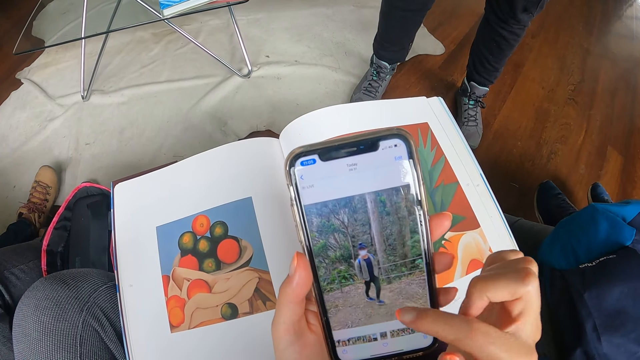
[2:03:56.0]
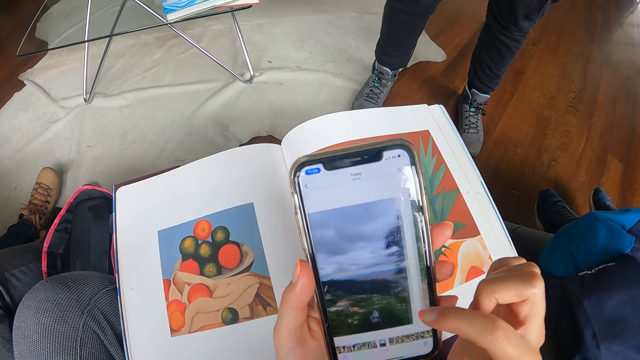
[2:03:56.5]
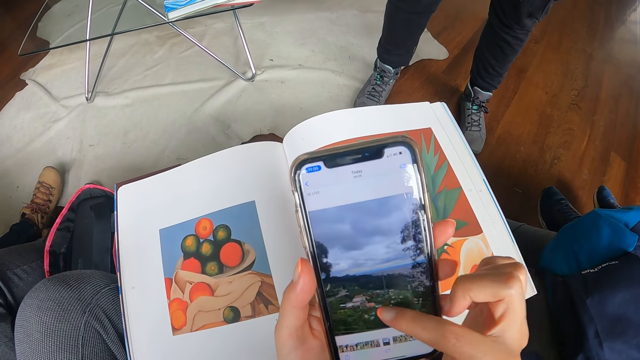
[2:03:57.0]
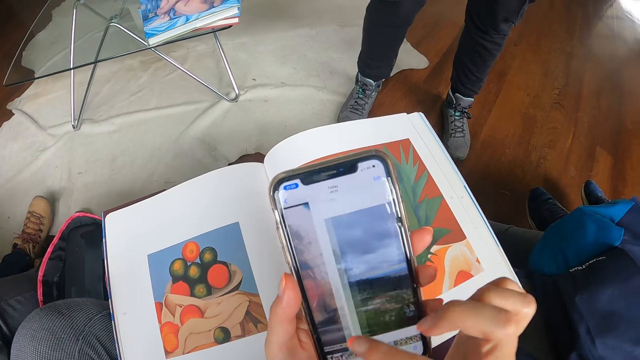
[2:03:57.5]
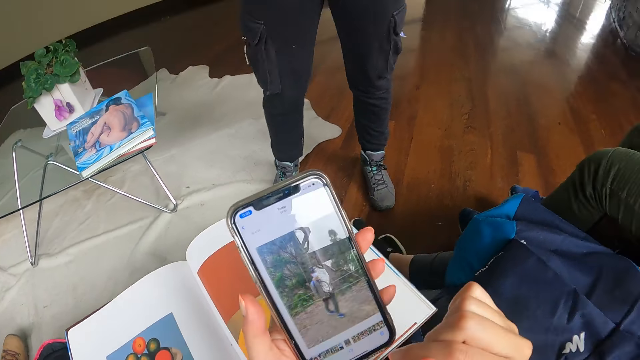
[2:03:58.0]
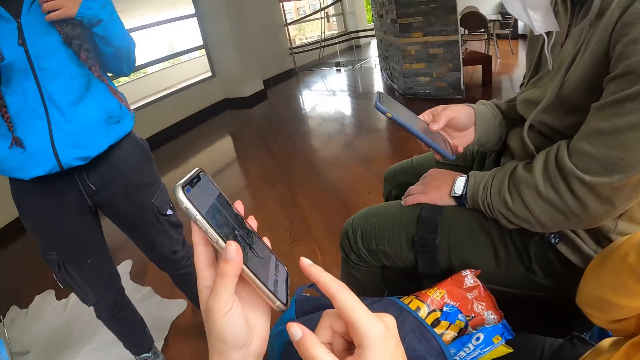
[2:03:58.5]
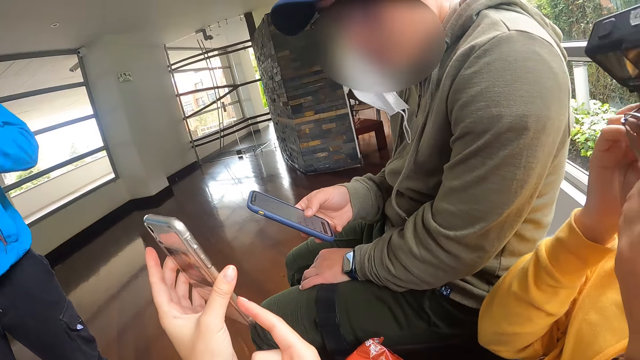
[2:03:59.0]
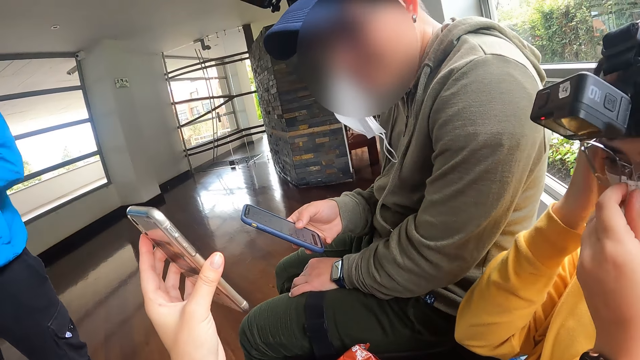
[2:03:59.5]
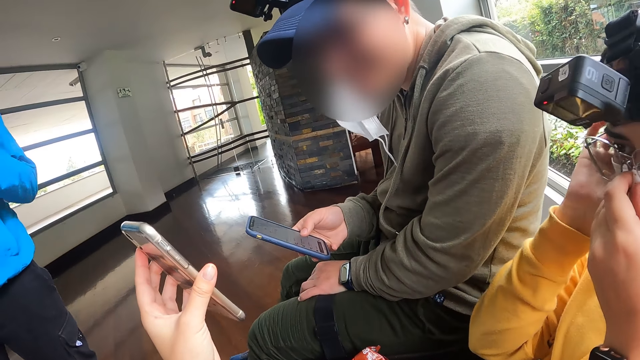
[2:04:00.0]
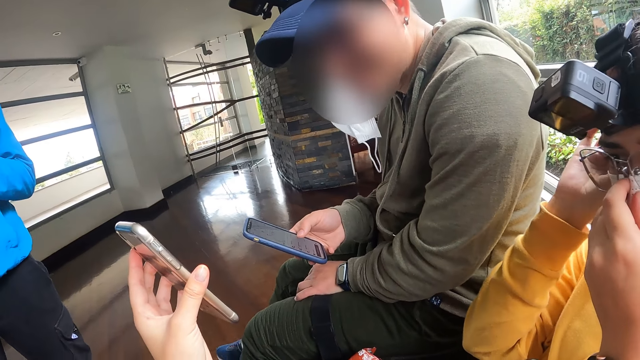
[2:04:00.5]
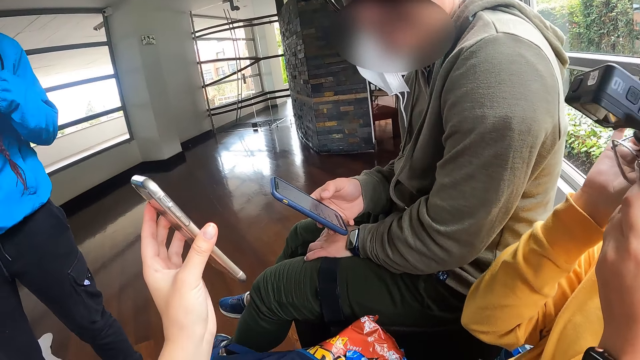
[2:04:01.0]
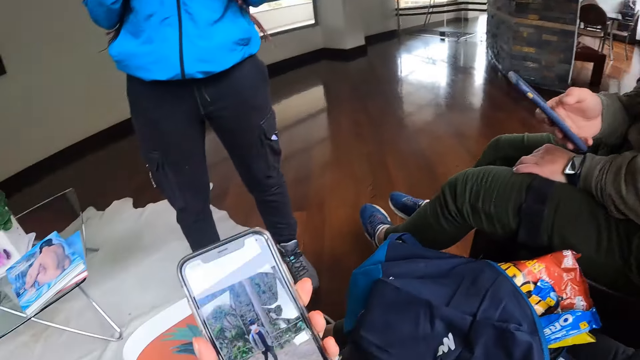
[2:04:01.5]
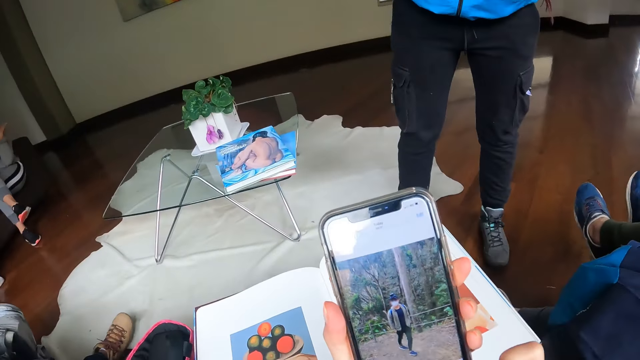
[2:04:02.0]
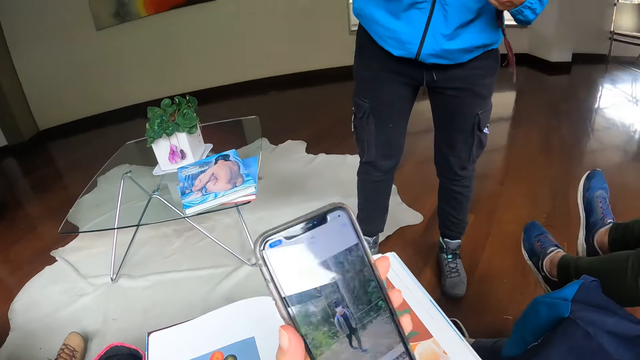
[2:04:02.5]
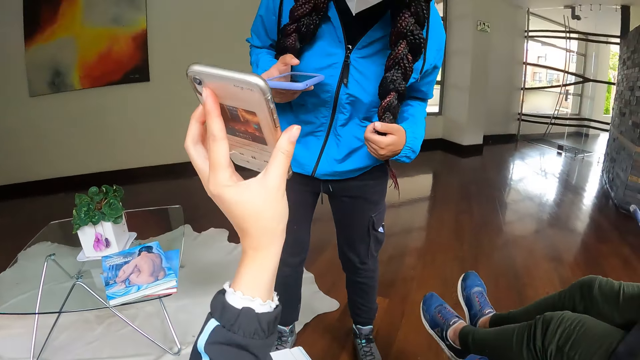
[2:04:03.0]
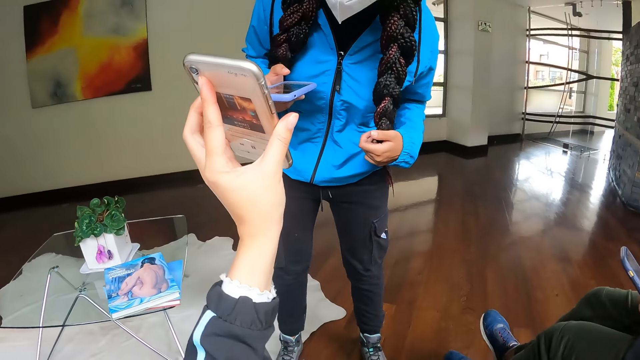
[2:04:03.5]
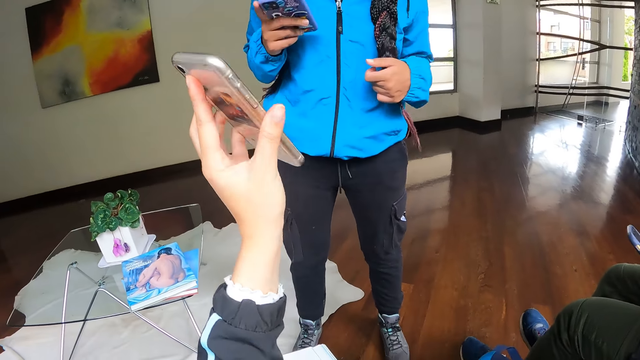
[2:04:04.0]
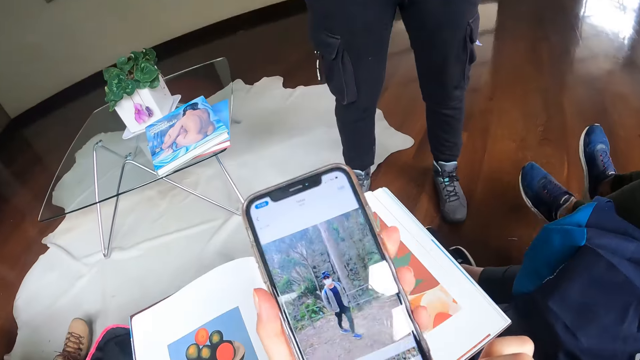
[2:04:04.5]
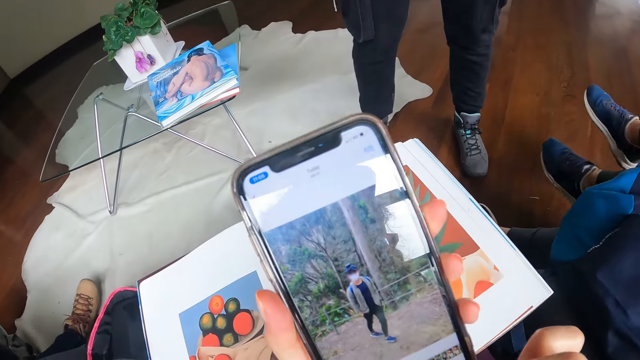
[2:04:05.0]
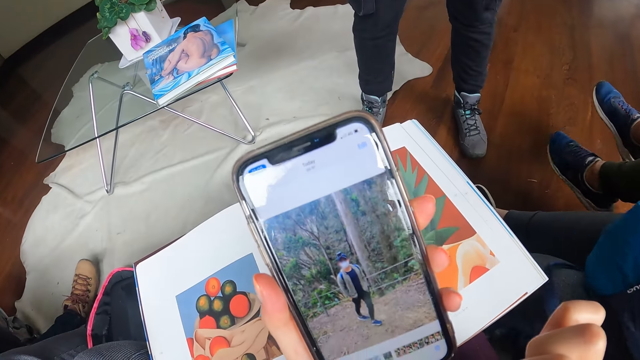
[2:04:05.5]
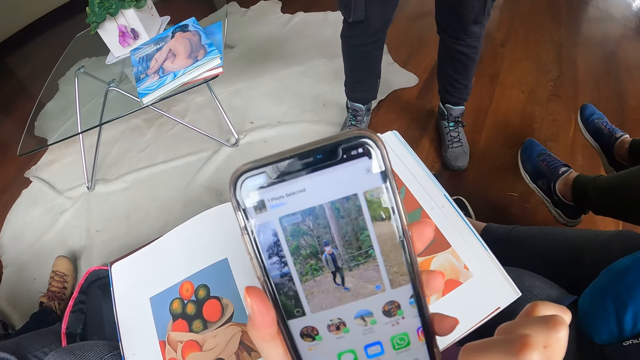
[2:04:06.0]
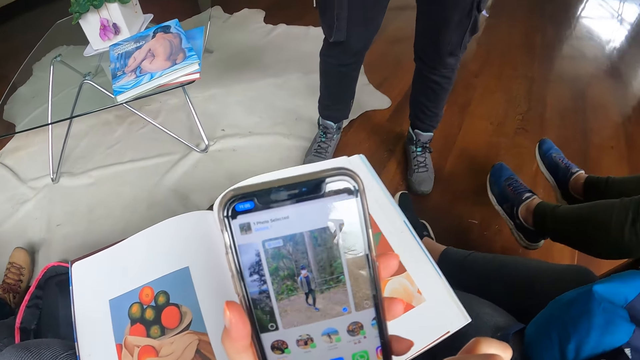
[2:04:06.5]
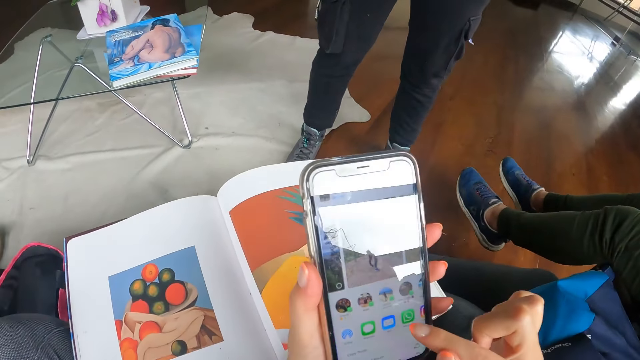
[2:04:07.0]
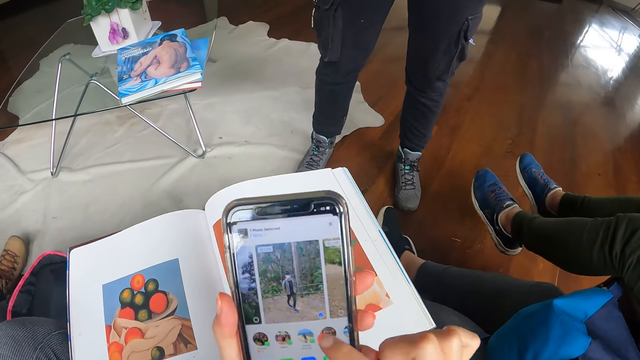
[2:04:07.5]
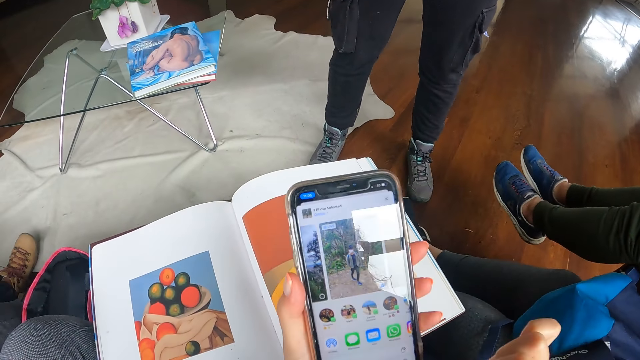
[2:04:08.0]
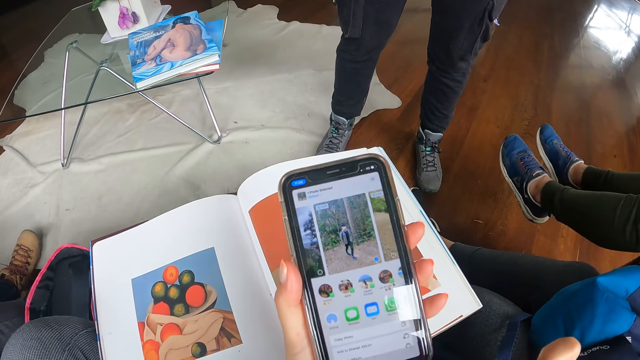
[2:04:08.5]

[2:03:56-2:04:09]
The camera wearer stretches the phone towards a man. She moves the hand. Another man adjusts his nose mask with both hands. The camera wearer operates the phone with her right hand. She stretches the phone towards a woman. She operates the phone with her right hand.

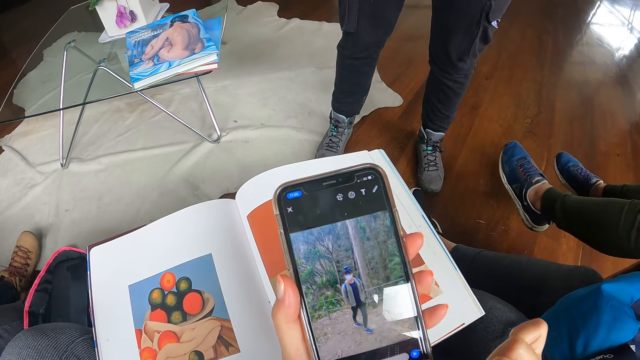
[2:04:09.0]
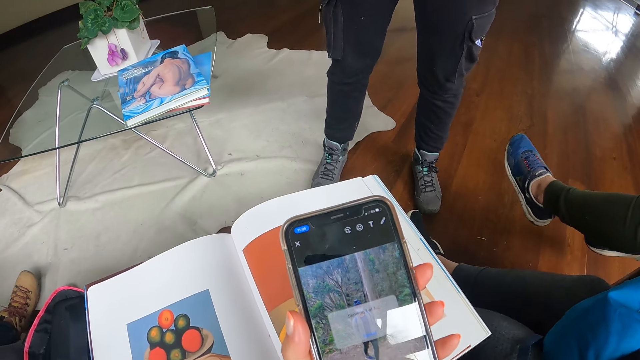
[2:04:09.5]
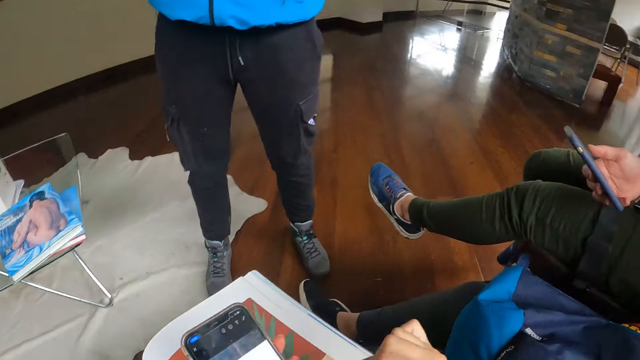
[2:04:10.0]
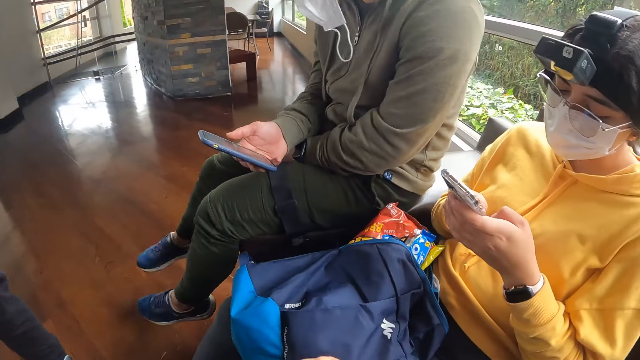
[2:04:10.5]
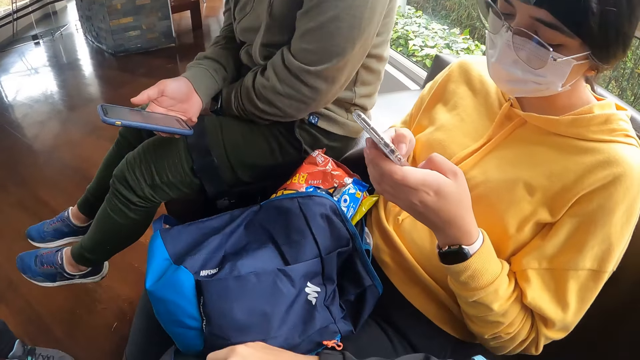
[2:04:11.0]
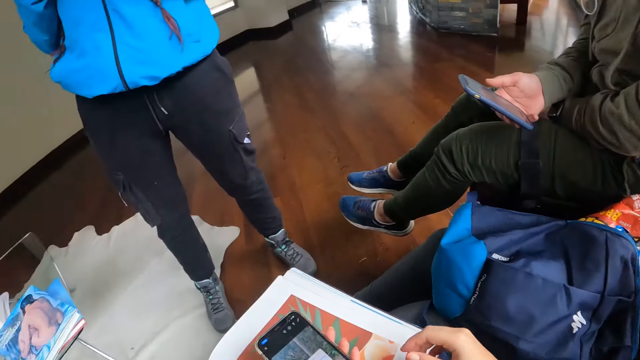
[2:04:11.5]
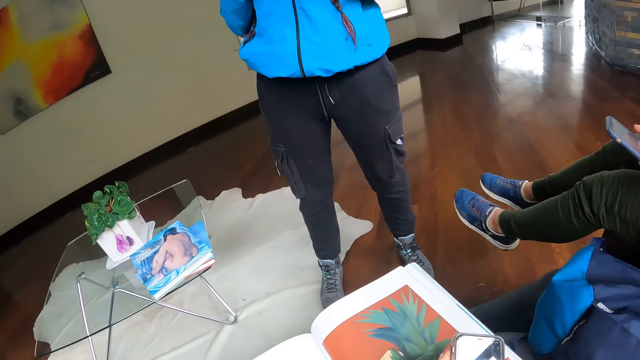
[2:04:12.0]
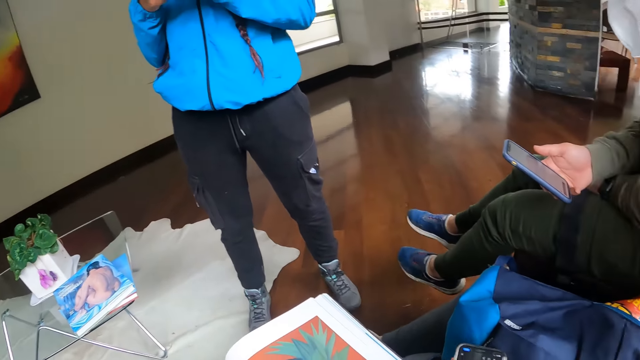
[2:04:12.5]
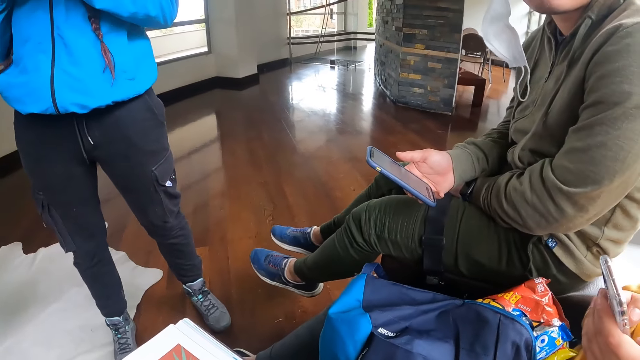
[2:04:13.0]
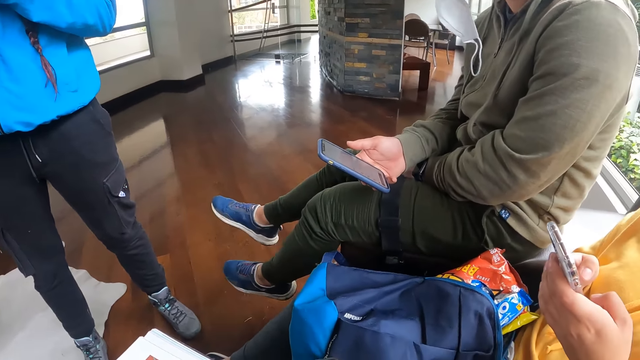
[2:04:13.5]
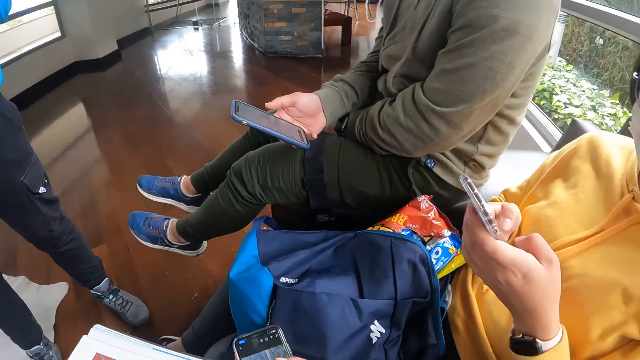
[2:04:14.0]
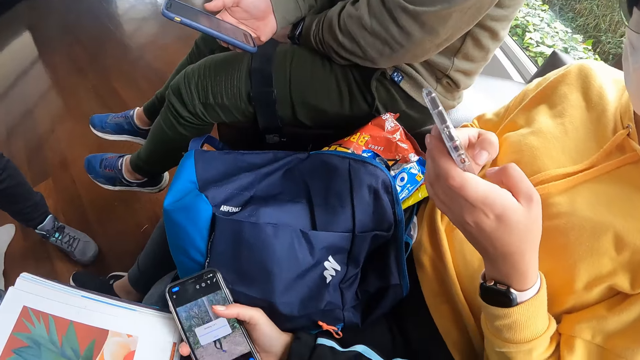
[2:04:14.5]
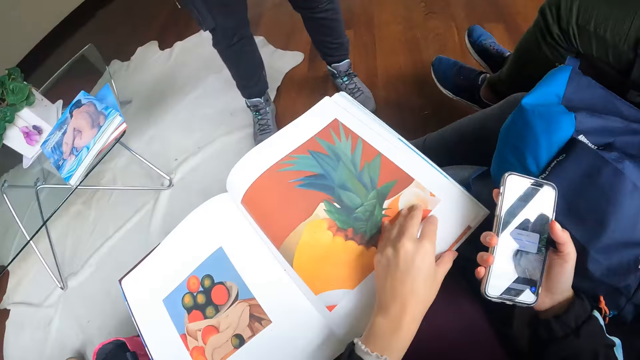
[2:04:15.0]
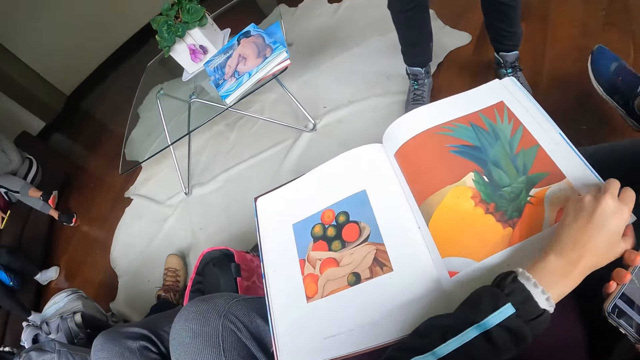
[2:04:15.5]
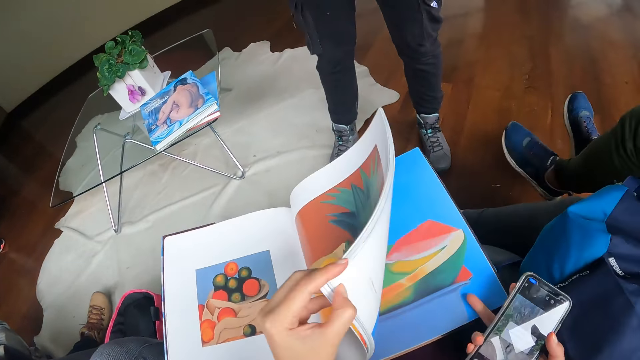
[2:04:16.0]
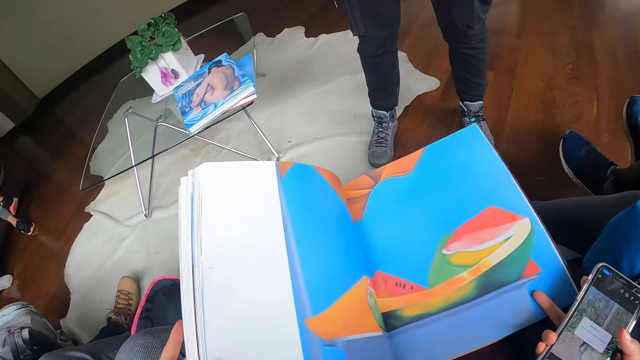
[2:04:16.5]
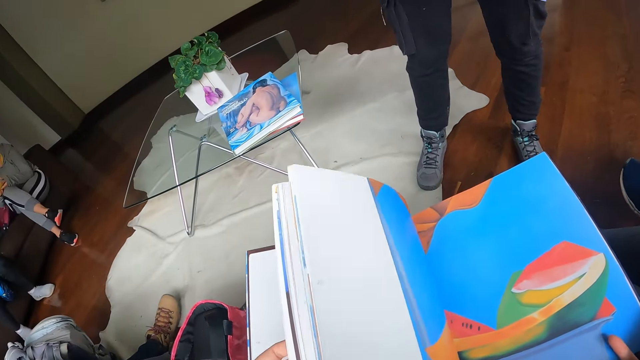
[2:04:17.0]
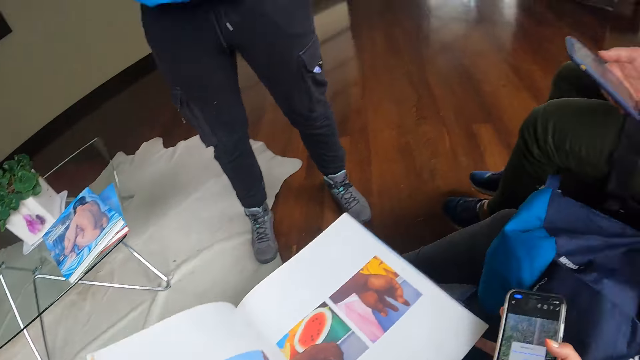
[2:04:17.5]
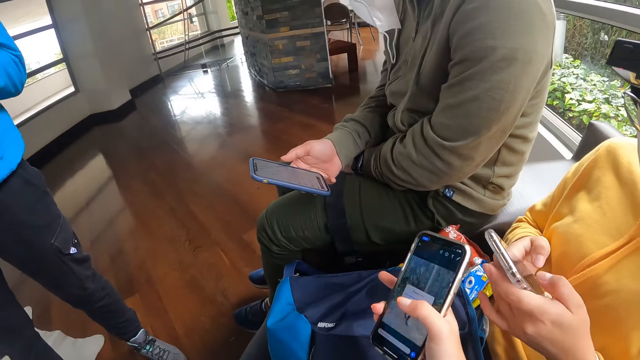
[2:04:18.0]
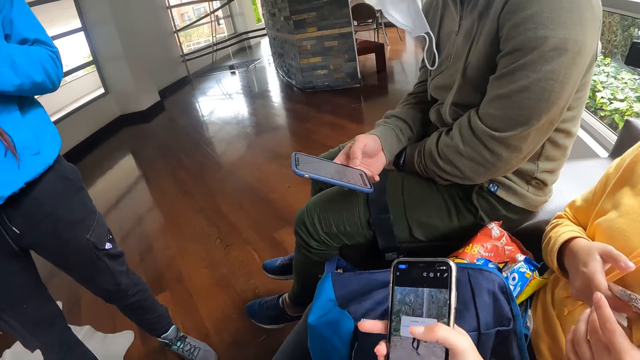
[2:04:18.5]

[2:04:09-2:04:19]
A man operates a phone with both hands. The camera wearer passes the phone to her right hand. She flips pages of the book on her laps with her left hand. She opens the book. She interacts with the man, a woman and another man. She moves the hand.
